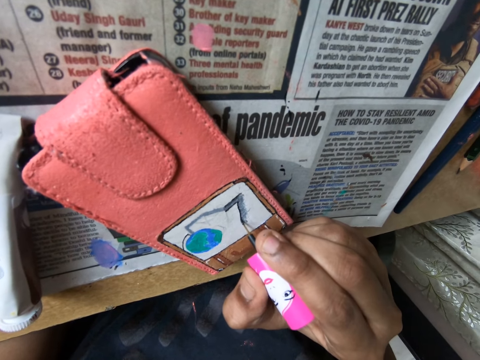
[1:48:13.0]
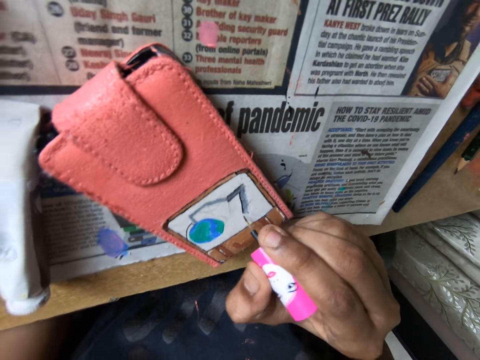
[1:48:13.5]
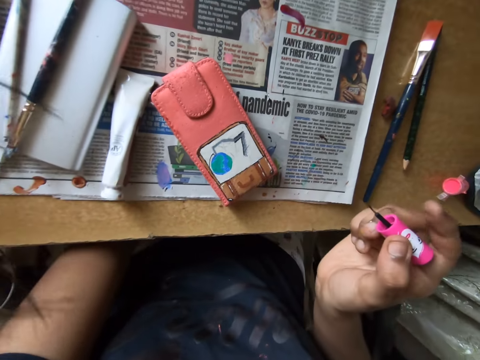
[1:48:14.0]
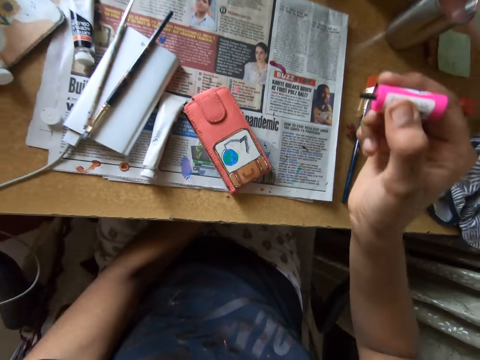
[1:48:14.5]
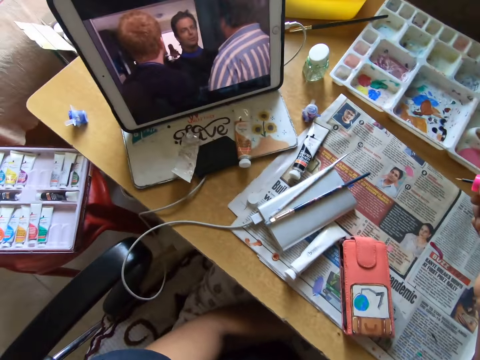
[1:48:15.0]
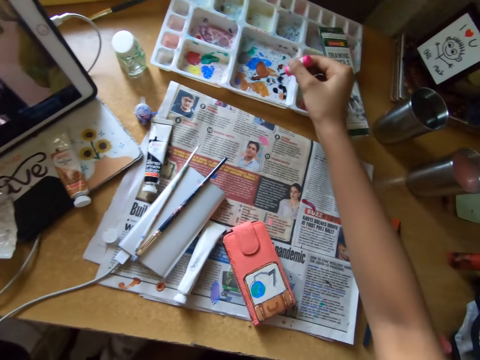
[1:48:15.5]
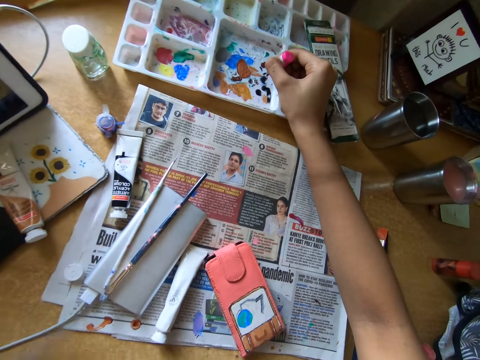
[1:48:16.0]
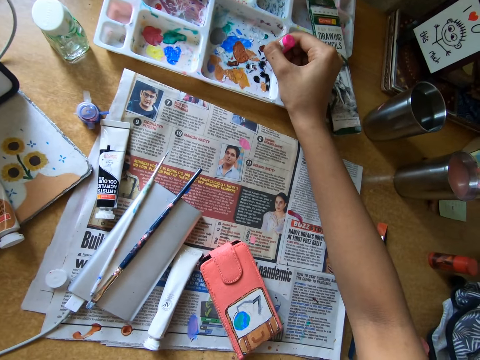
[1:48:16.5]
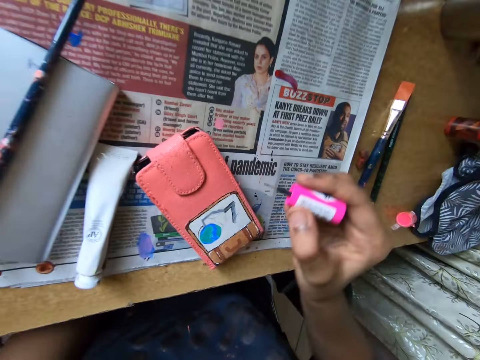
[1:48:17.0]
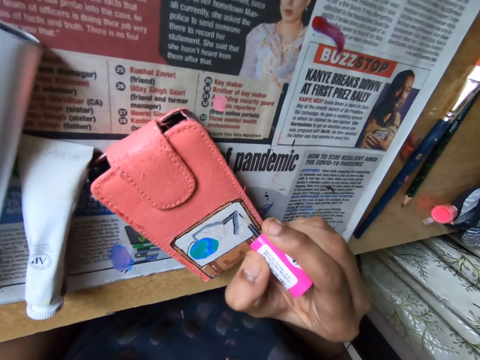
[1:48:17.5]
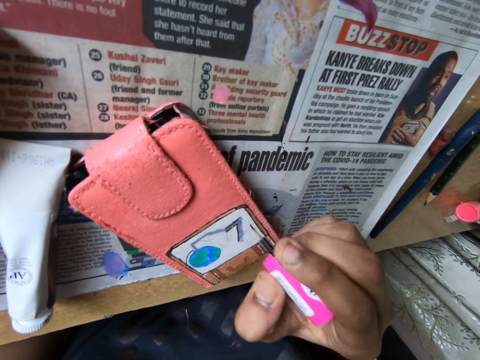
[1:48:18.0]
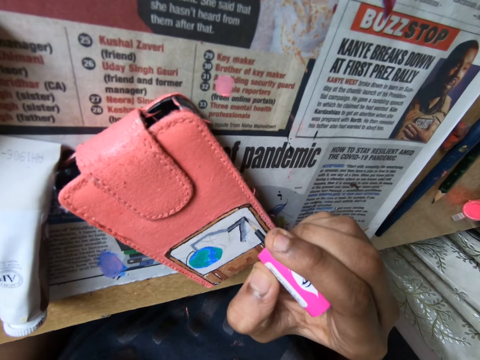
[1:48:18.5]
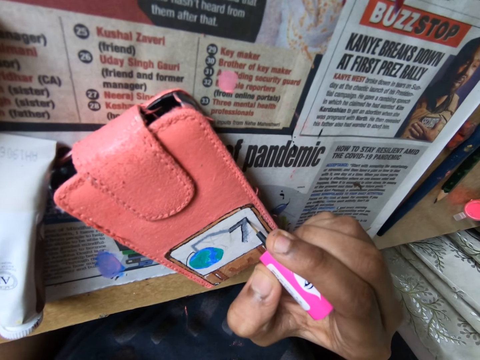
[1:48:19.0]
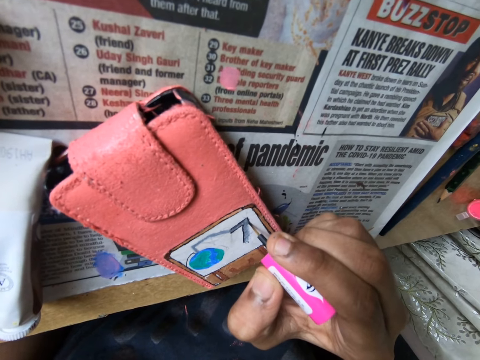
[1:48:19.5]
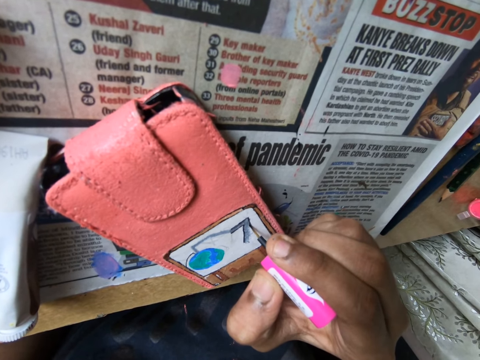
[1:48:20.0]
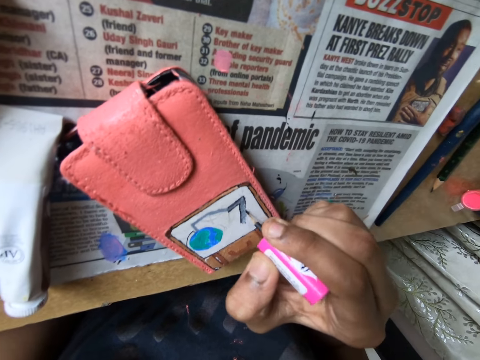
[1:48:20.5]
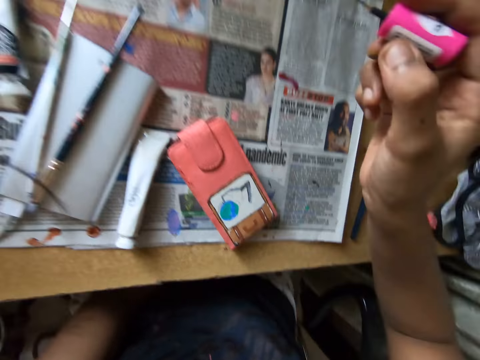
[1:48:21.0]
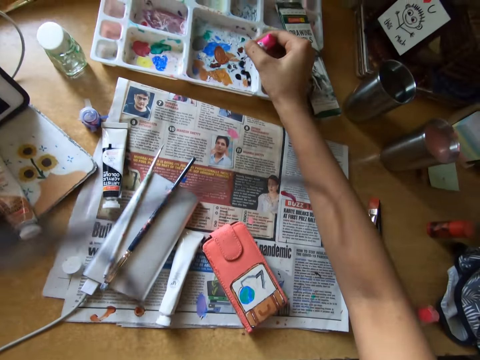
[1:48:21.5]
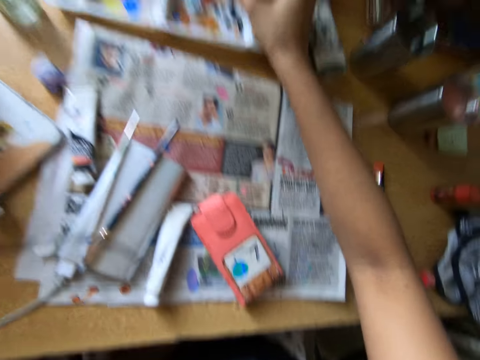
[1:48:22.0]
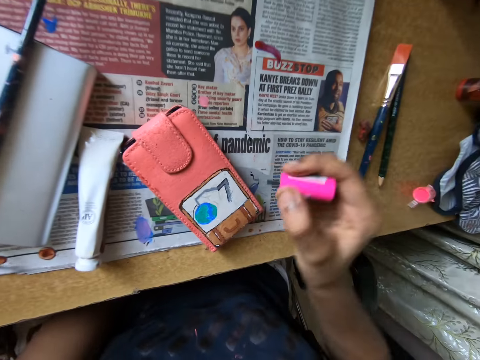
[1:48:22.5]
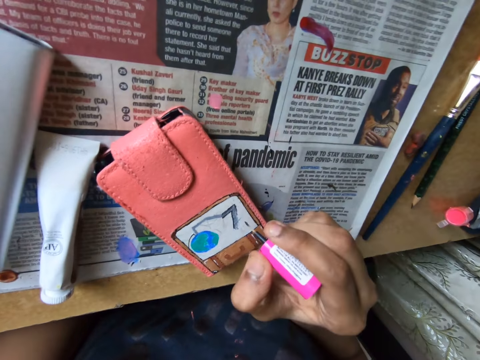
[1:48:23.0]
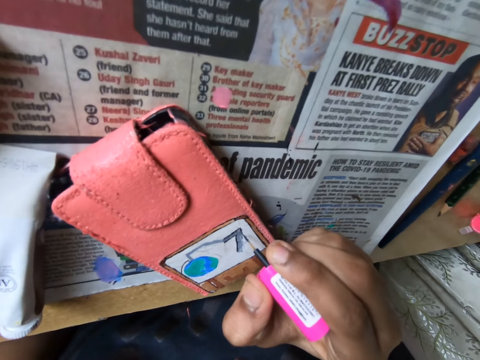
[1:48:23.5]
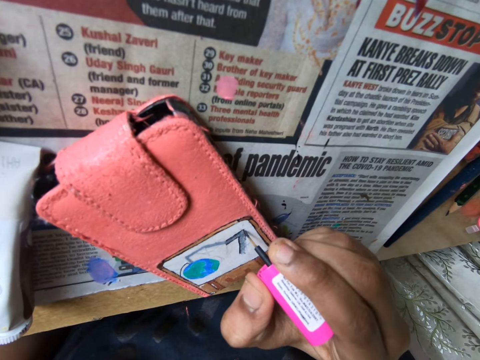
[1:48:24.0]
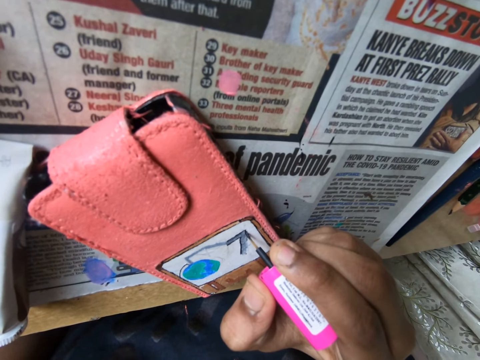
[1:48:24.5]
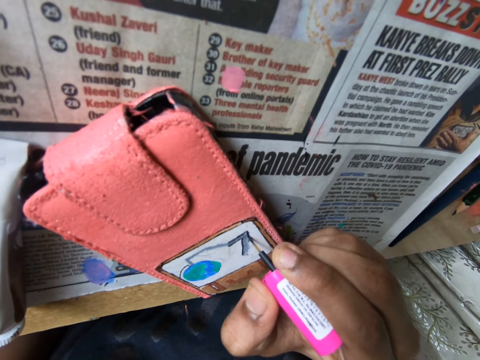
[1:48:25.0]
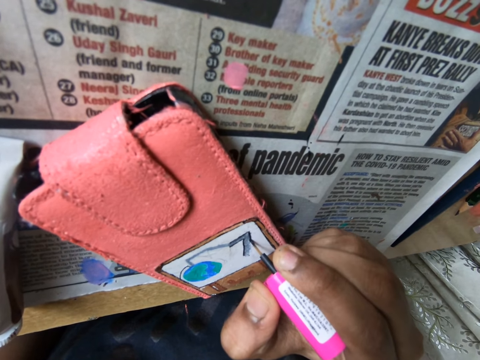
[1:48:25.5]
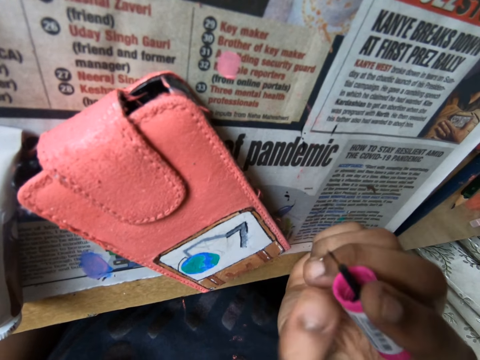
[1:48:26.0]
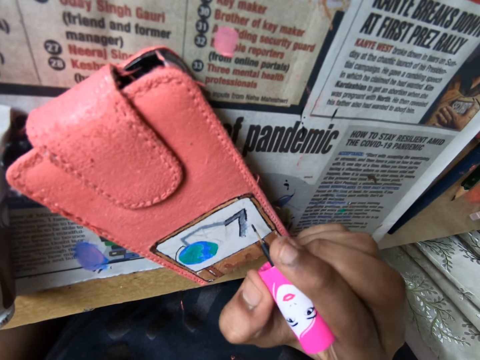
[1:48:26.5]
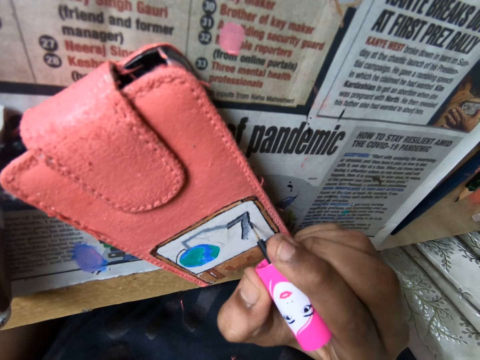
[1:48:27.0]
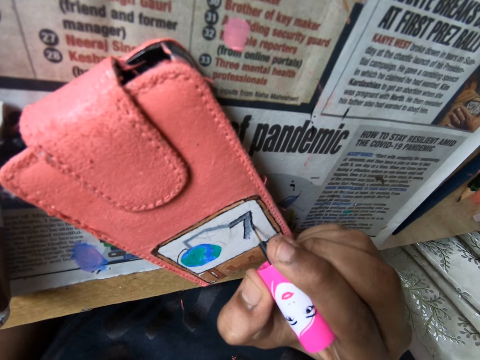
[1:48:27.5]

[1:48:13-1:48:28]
The camera wearer turns around. She packs paint from the pallet on the table with the brush in her right hand. She paints the phone pouch on the table with the brush in her right hand. She packs paint from the pallet on the table with the brush in her right hand. She paints the phone pouch on the table with the brush in her right hand.

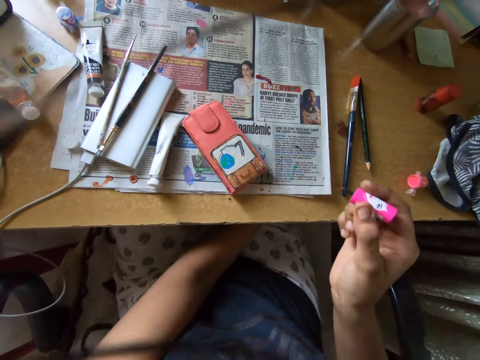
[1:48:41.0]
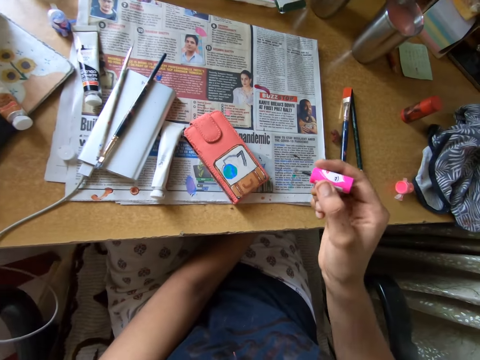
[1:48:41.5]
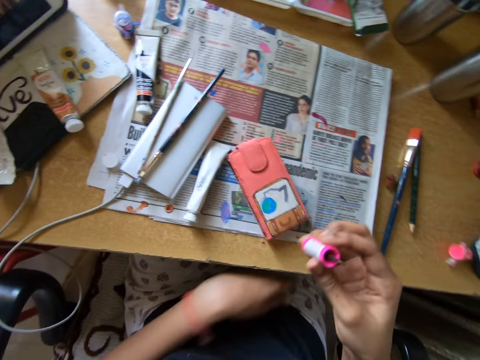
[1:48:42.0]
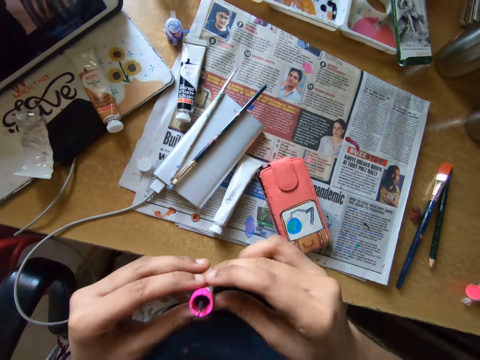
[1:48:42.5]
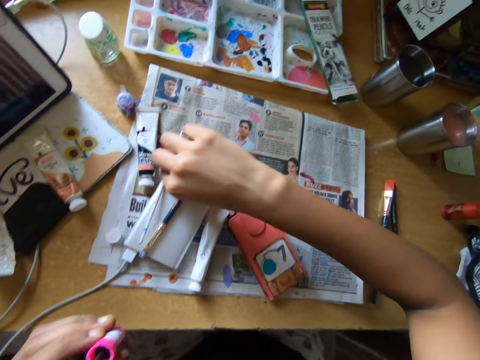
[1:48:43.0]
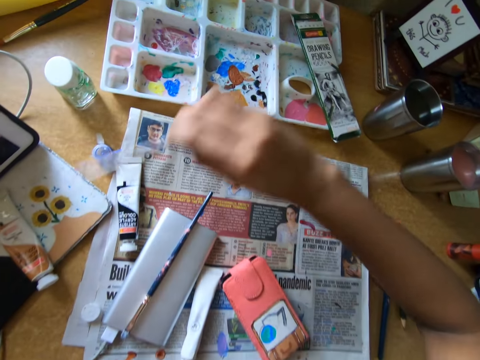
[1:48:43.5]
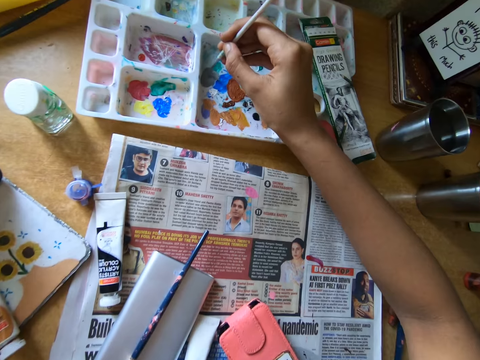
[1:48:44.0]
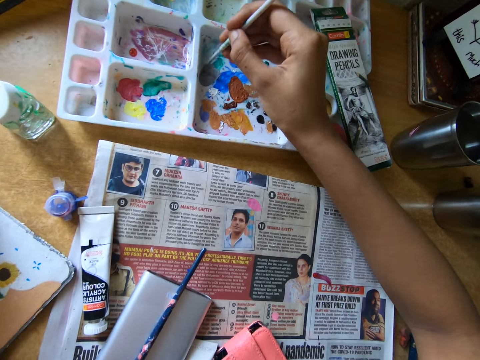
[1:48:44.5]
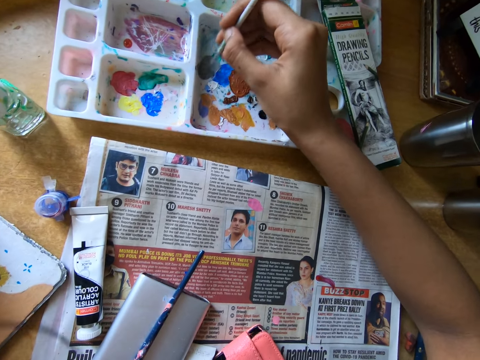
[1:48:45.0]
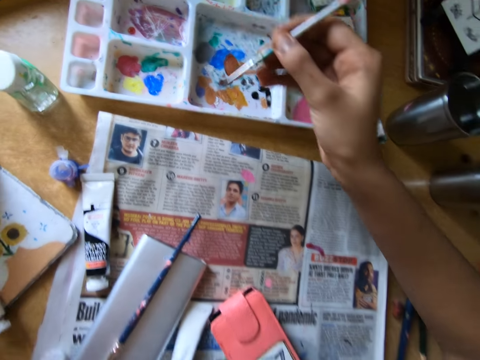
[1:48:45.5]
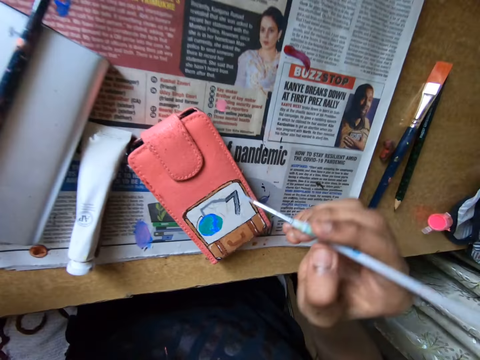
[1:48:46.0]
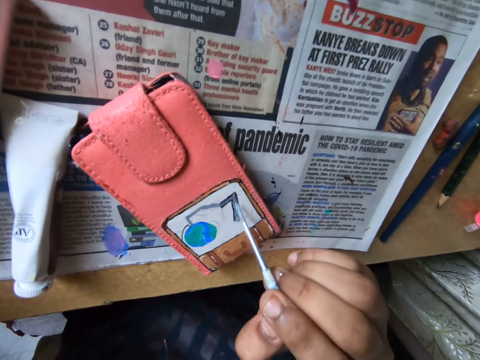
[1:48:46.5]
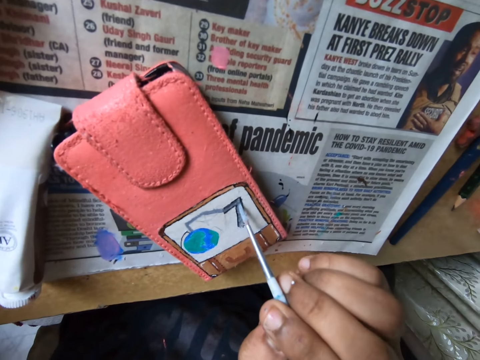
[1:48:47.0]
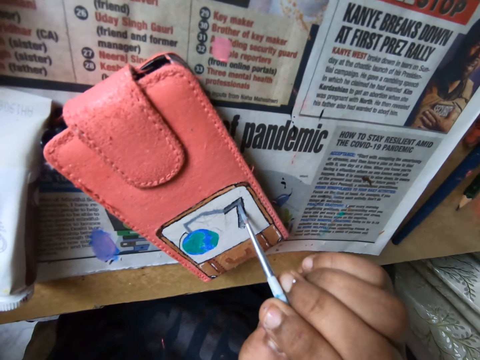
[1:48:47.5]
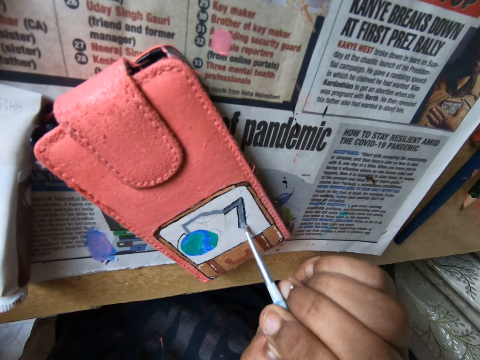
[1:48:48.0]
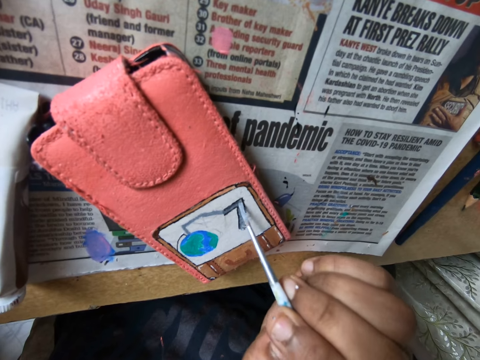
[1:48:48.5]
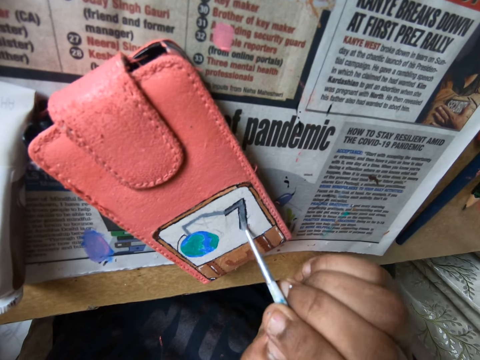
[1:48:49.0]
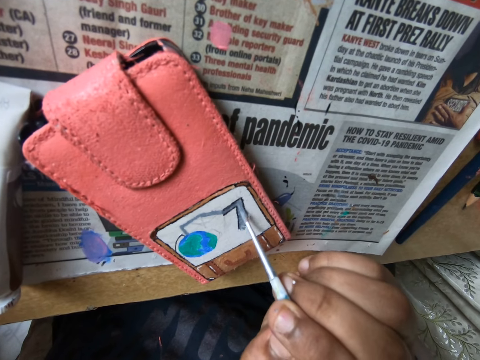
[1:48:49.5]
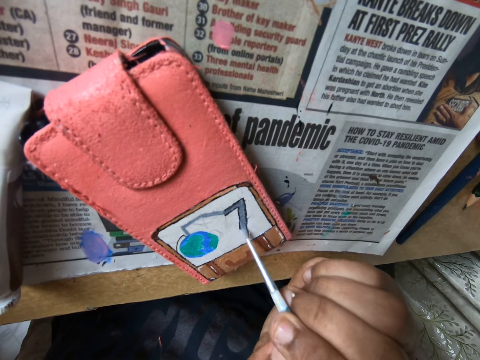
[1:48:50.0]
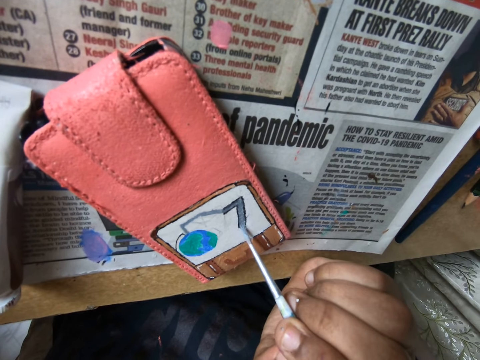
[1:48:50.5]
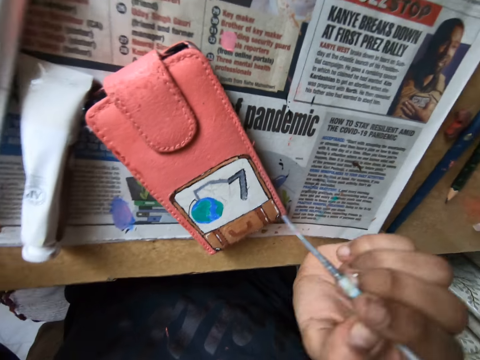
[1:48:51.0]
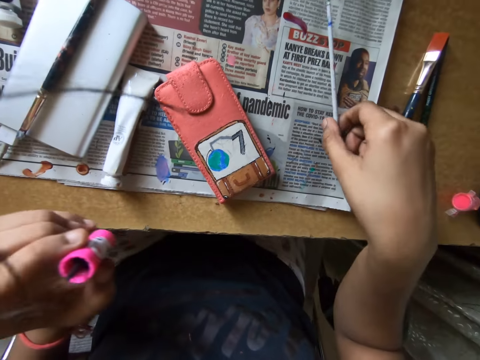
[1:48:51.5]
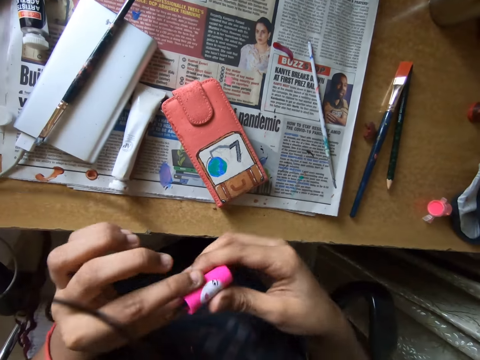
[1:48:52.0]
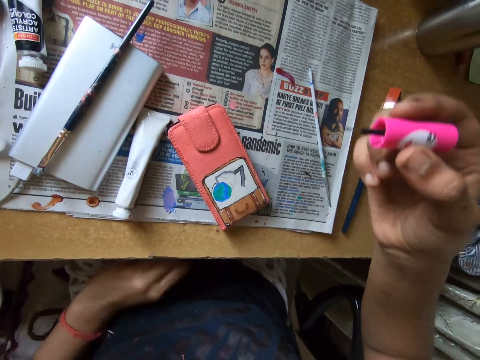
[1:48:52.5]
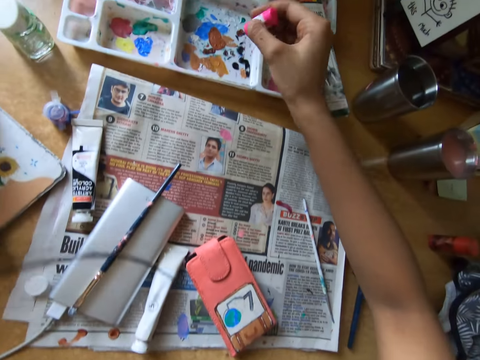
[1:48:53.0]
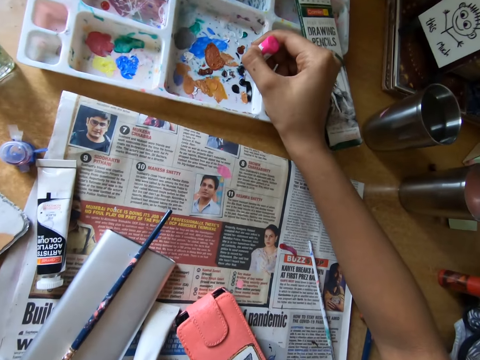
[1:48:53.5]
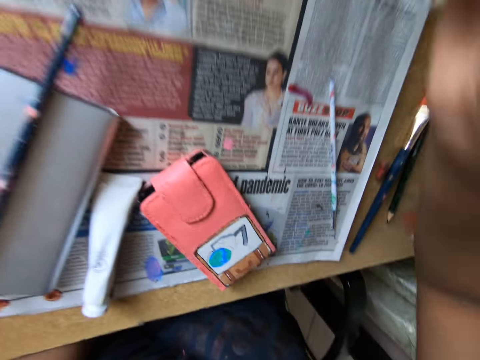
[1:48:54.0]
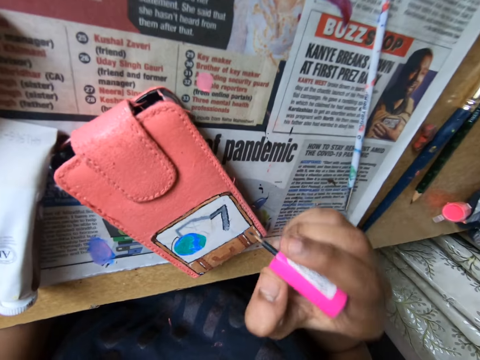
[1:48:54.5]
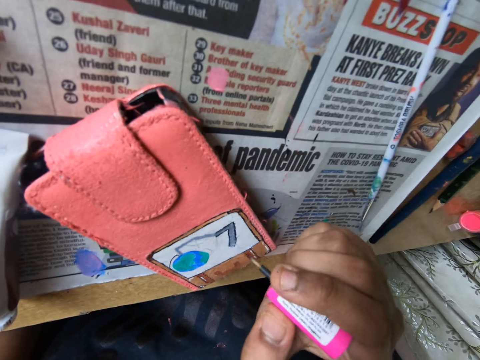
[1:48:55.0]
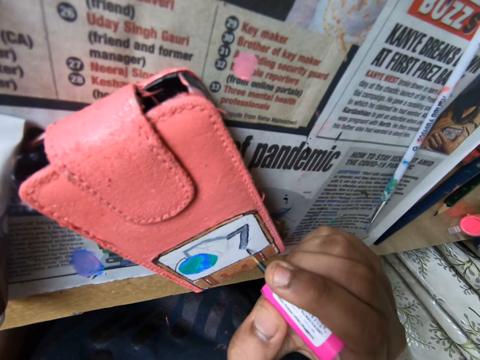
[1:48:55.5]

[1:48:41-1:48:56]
The camera wearer passes the brush from her right hand to her left hand. She picks up a pen brush from the table with her right hand. She packs paint from the pallet on the table with the brush in her right hand. She paints the phone pouch on the table with the brush in her right hand. She drops the brush on the table with her right hand. She passes the brush from her left hand to her right hand. She packs paint from the pallet on the table with the brush in her right hand.
